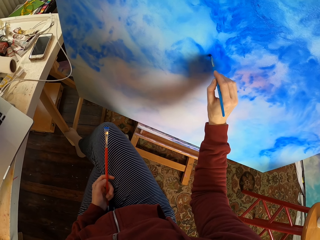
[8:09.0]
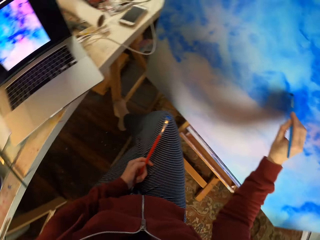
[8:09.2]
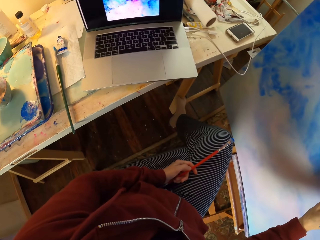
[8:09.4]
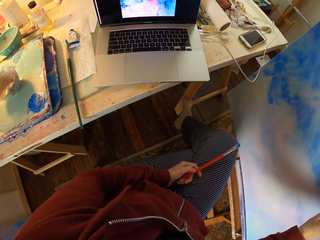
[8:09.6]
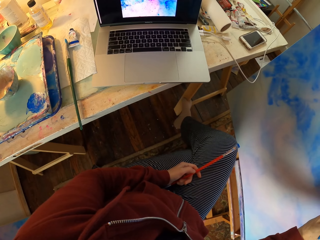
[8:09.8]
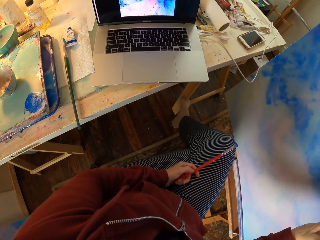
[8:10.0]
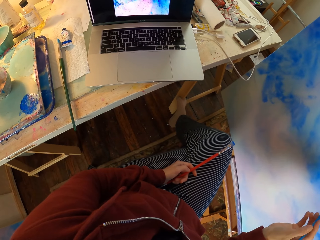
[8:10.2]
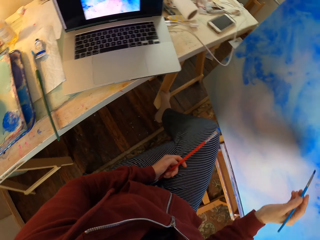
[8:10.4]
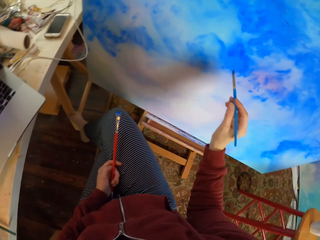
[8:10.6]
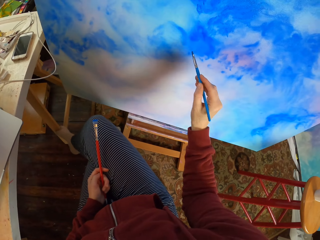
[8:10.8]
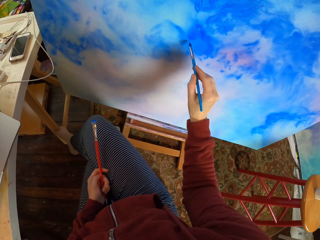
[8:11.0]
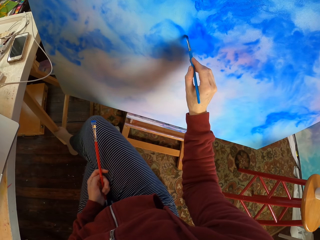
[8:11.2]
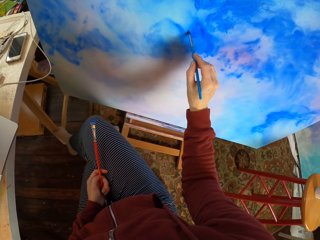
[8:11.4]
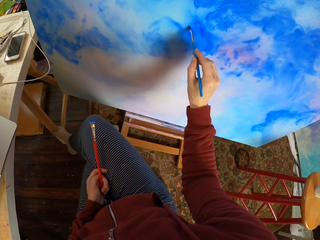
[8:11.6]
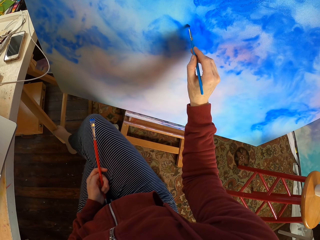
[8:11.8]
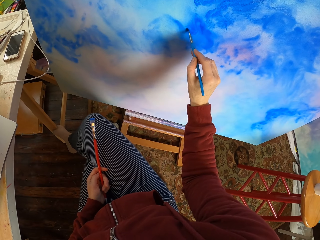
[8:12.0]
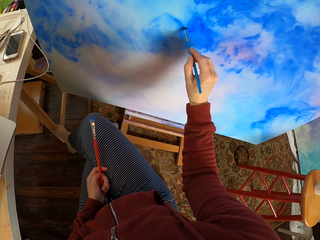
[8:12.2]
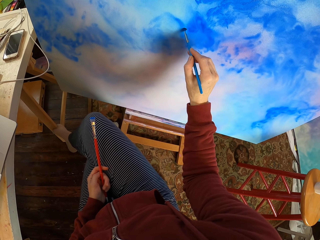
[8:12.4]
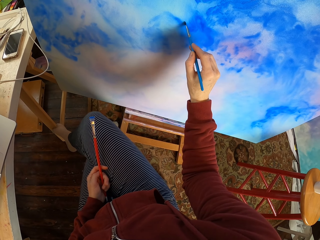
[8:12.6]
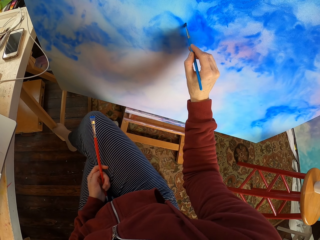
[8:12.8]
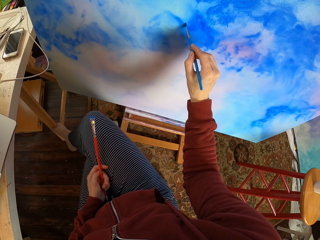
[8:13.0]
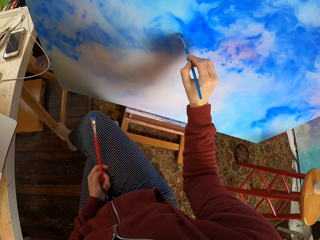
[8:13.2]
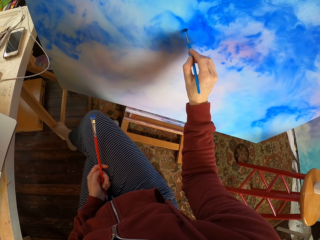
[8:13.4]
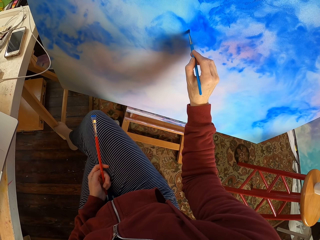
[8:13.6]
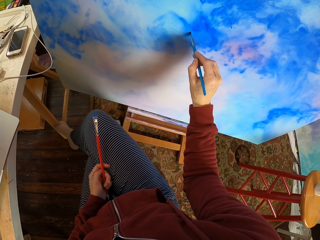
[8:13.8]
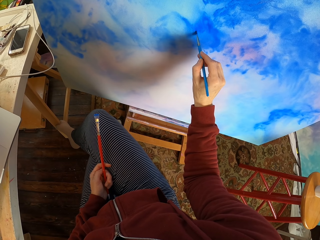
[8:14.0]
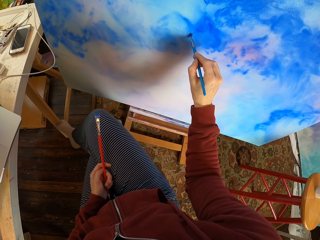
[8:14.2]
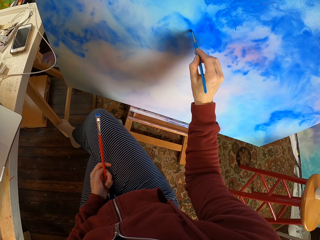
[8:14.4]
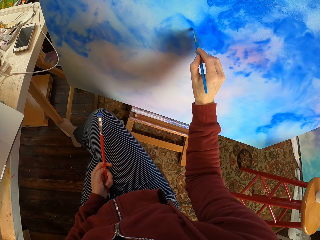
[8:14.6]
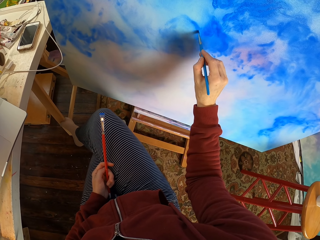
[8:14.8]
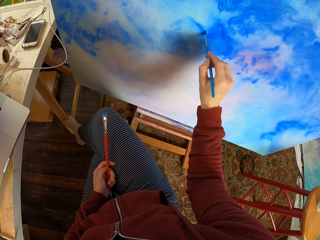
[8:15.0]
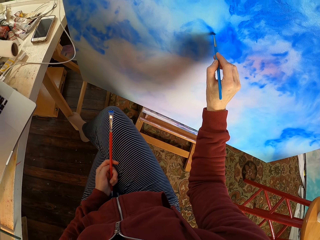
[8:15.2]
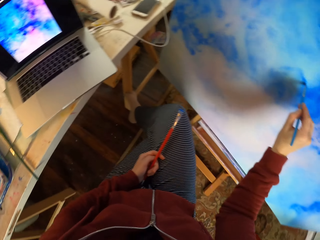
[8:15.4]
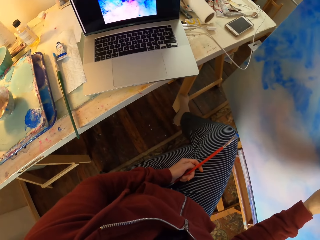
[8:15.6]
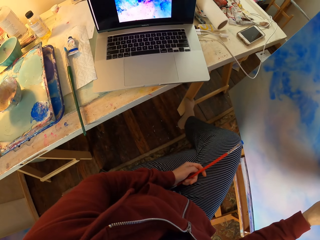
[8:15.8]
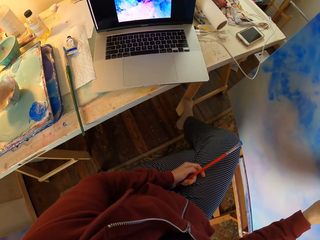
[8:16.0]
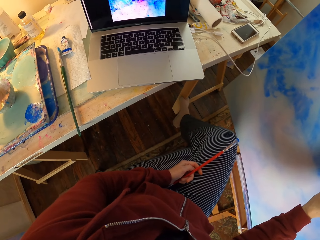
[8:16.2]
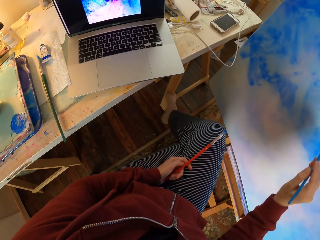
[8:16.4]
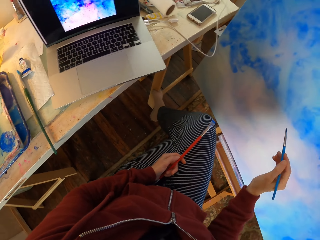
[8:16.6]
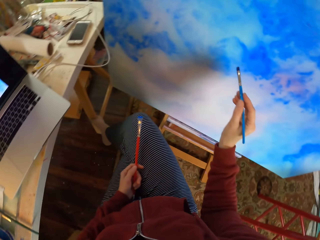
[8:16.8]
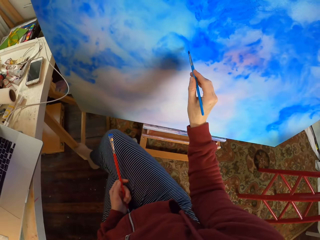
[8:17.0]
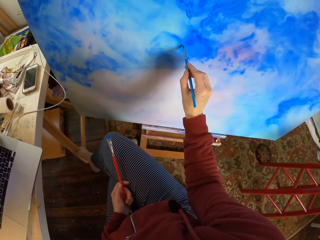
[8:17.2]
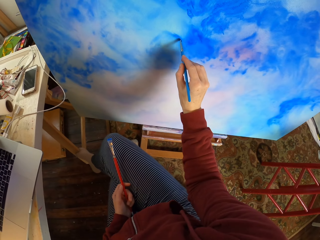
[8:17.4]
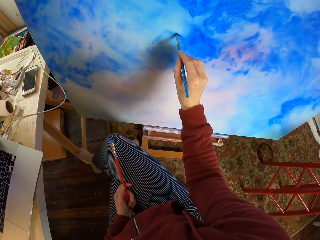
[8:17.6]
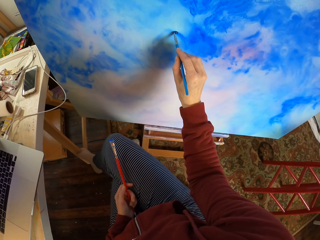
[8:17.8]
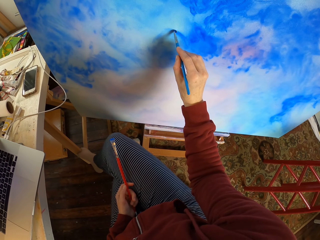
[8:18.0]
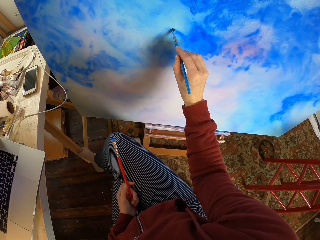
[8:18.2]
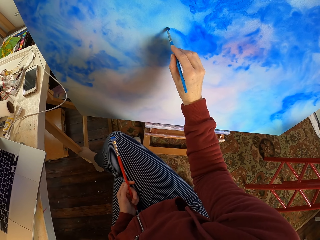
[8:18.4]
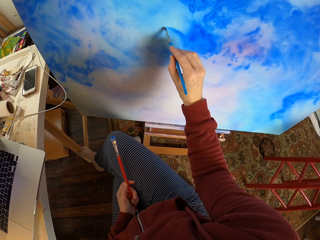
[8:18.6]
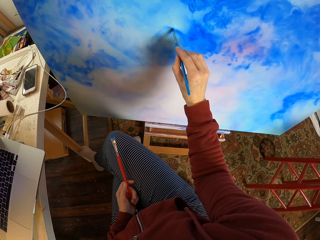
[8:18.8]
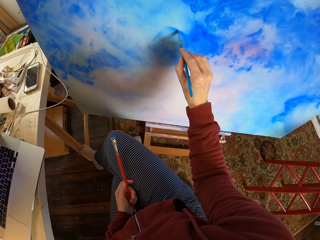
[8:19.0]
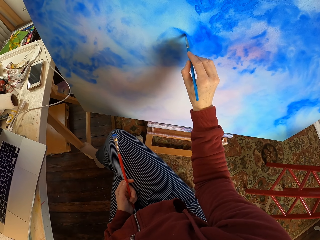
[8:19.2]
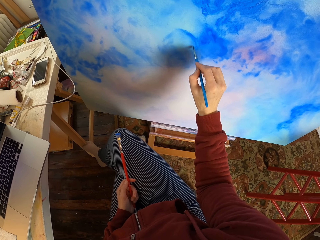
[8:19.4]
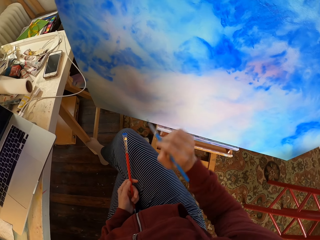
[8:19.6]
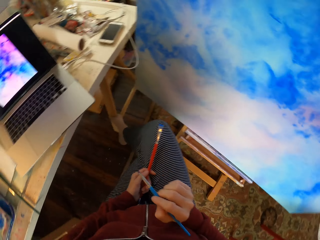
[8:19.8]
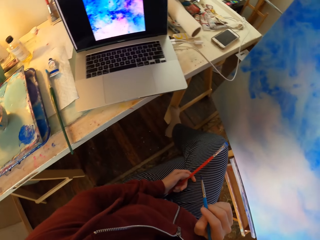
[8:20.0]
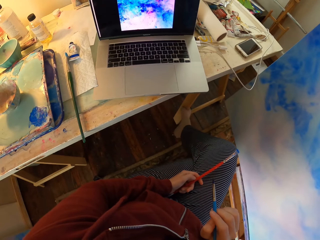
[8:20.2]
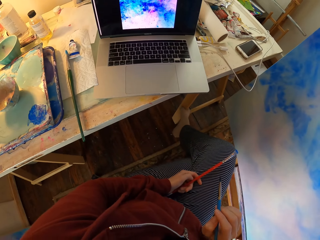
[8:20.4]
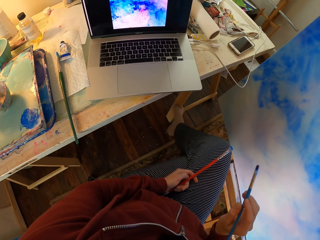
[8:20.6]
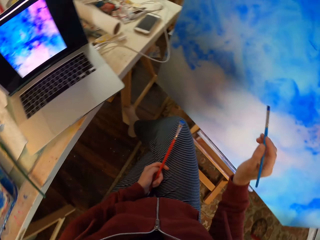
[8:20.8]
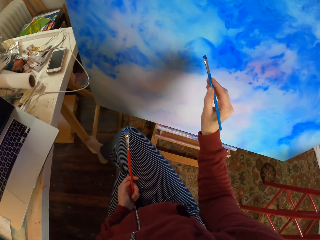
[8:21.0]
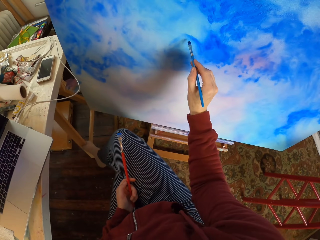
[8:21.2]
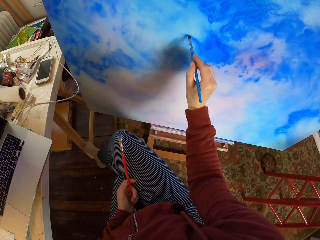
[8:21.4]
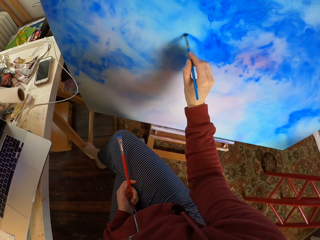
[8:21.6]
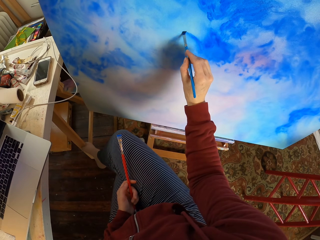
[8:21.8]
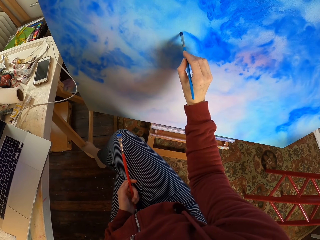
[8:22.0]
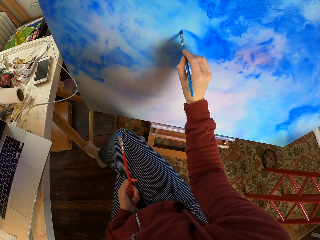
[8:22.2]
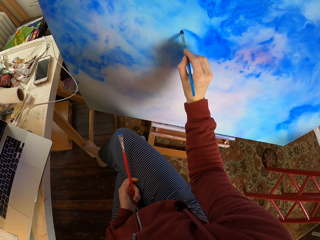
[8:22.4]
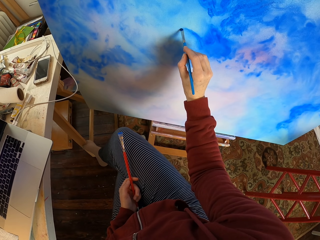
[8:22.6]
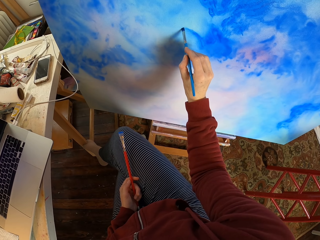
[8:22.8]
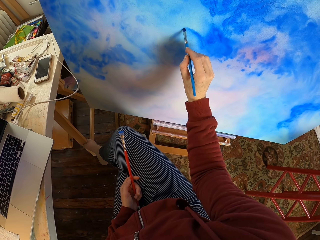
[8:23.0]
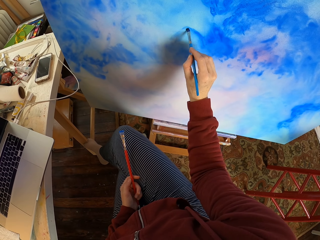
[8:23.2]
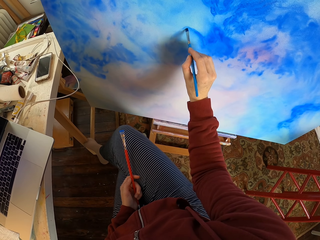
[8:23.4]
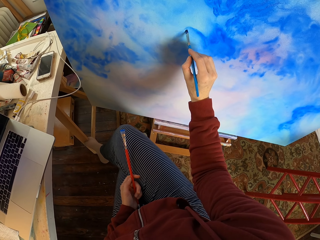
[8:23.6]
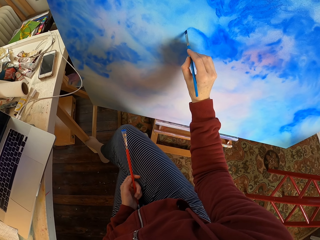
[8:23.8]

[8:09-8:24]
The camera wearer looks at the laptop. They paint on a canvas board. They look at the laptop. They paint on the canvas board. They look at the laptop. They paint on the canvas board.

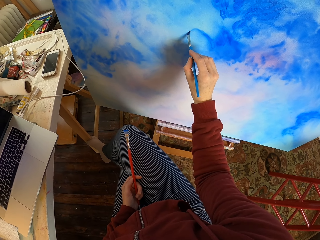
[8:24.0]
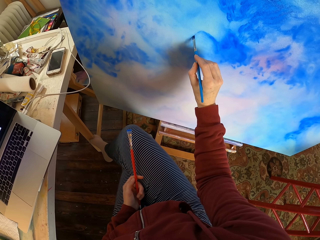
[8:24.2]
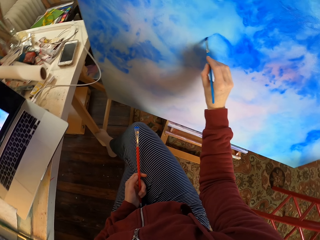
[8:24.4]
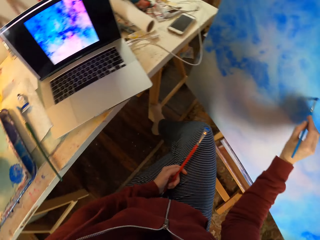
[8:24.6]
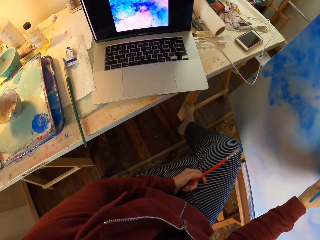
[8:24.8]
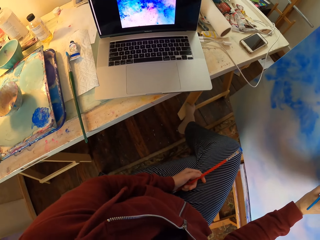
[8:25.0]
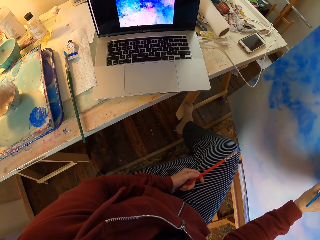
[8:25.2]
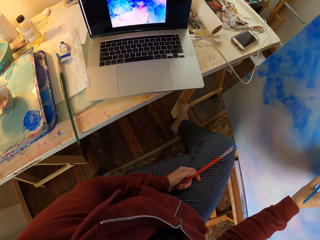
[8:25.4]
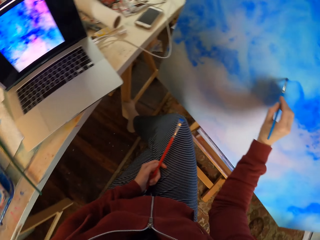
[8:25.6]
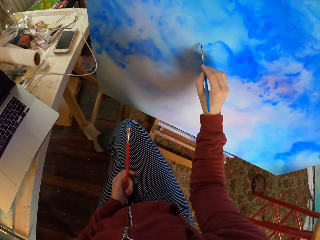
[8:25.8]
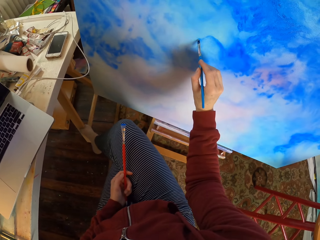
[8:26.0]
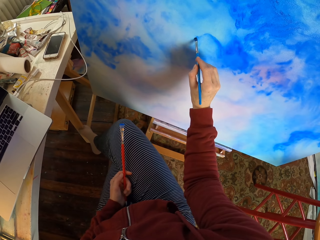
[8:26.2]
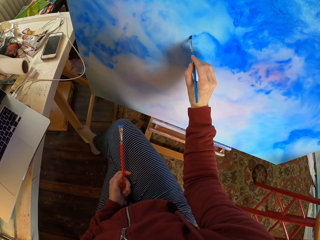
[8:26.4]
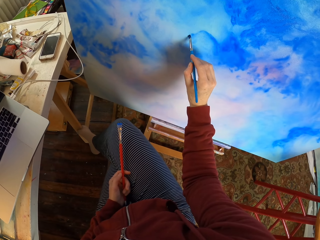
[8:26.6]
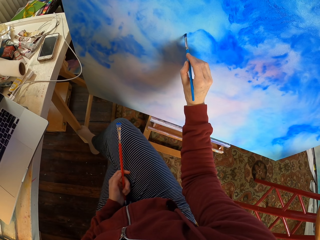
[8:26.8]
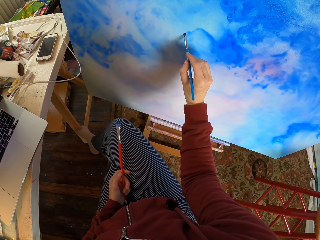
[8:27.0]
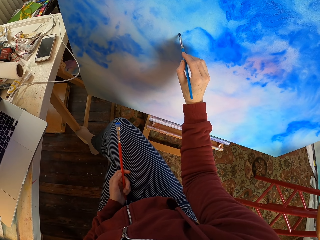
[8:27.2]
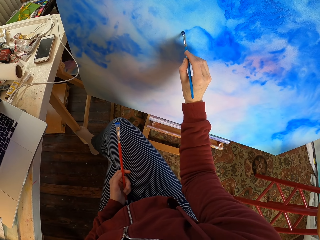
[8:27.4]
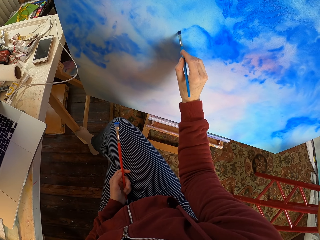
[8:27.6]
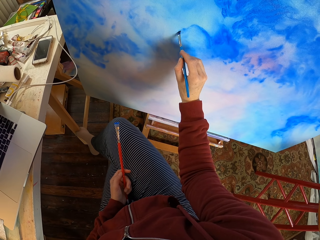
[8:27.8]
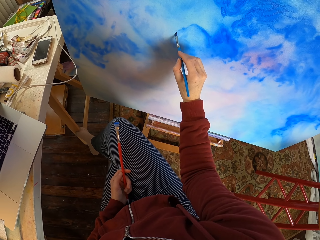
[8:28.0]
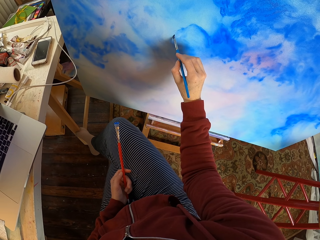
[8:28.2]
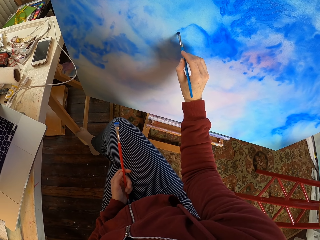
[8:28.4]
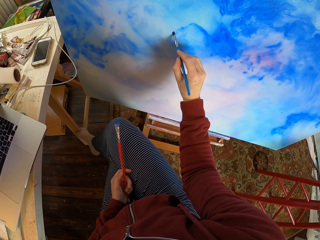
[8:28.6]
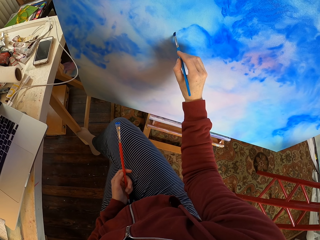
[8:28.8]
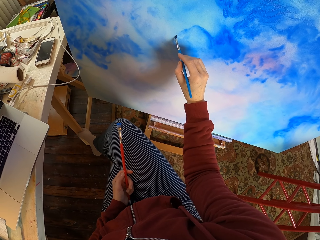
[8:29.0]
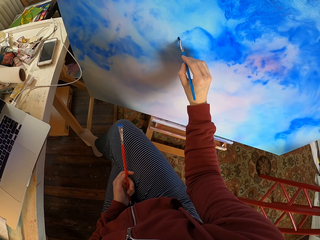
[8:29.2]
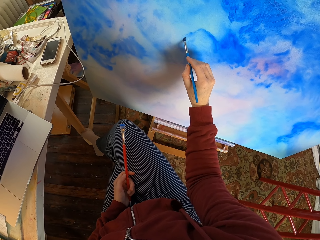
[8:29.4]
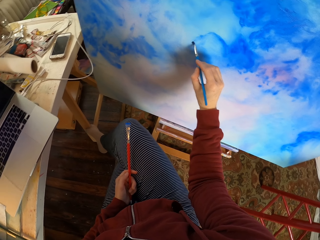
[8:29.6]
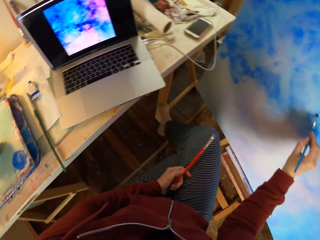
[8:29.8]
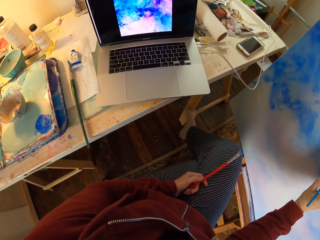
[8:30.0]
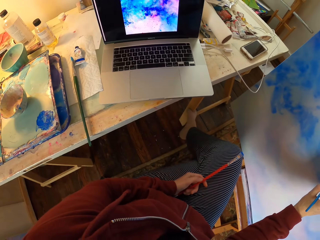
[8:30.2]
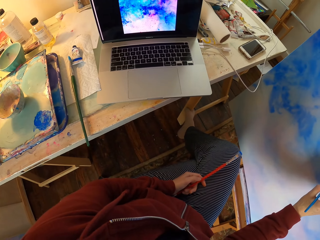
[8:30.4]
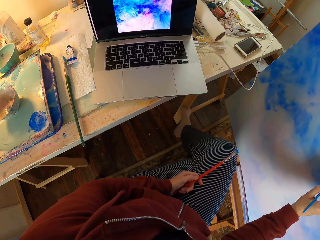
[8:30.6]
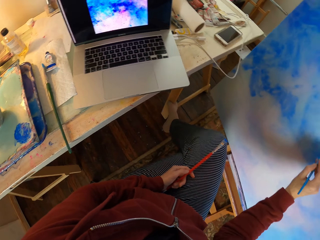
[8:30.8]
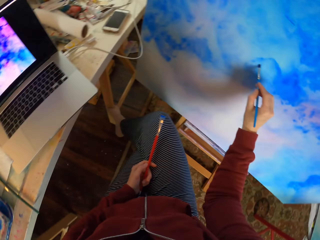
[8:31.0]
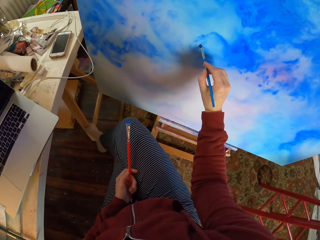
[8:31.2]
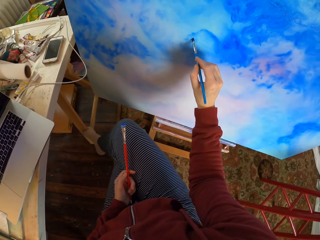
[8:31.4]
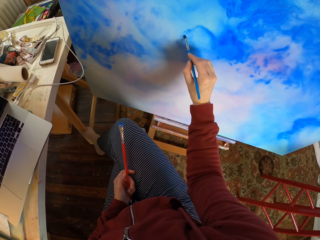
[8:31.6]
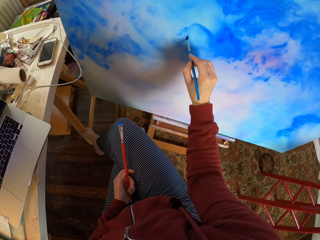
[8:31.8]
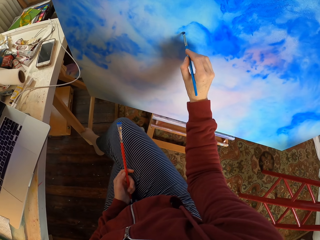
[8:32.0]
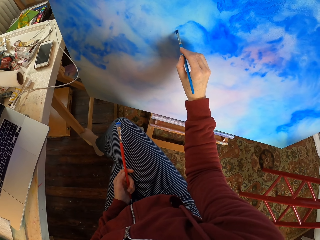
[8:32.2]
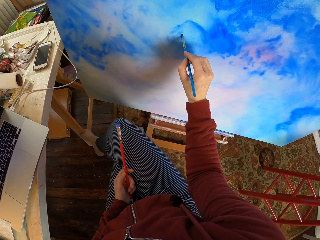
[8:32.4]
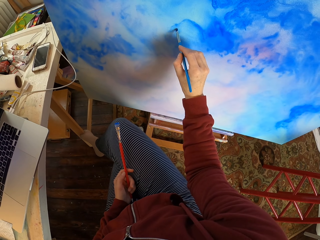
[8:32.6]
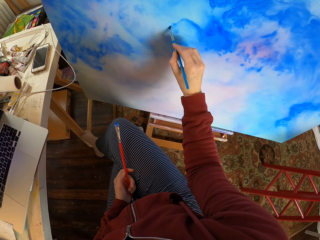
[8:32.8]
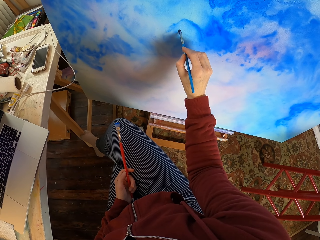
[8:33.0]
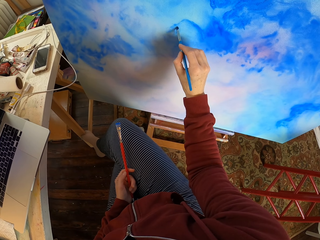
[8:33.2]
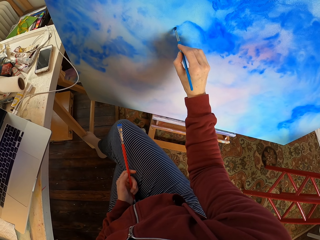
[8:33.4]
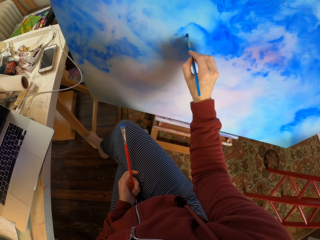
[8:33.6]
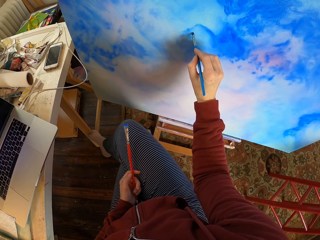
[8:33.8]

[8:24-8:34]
The camera wearer looks at the laptop. They paint on a canvas board. They look at the laptop. They paint on the canvas board.
